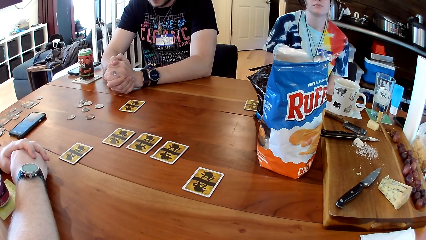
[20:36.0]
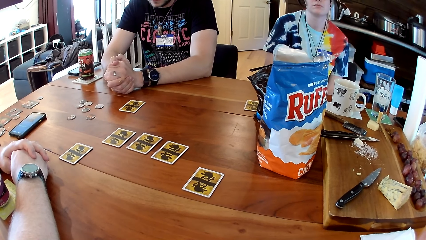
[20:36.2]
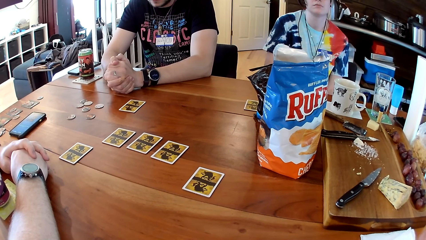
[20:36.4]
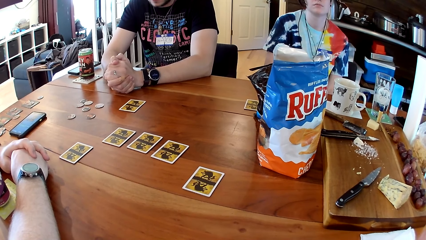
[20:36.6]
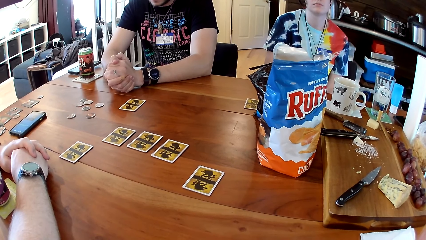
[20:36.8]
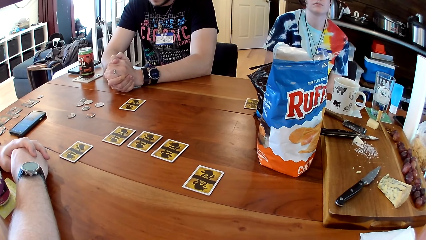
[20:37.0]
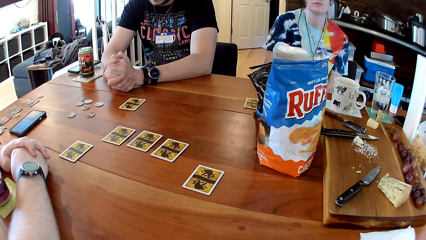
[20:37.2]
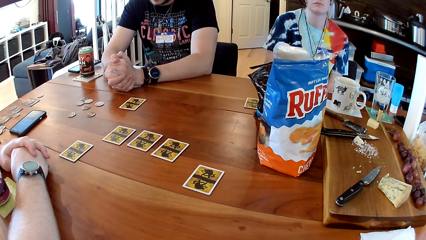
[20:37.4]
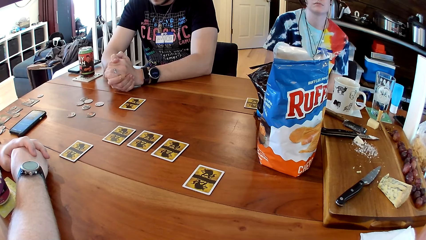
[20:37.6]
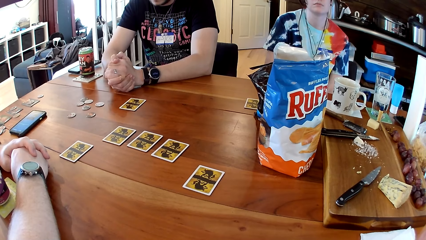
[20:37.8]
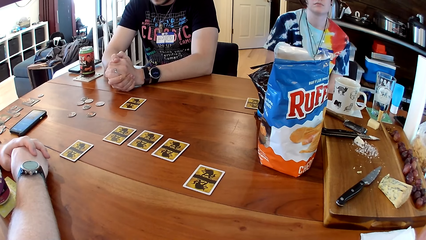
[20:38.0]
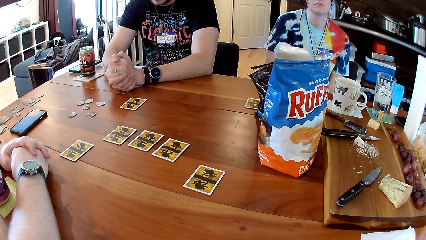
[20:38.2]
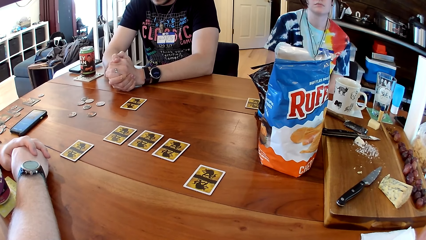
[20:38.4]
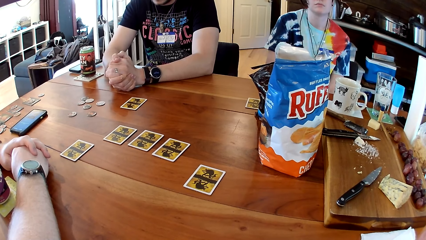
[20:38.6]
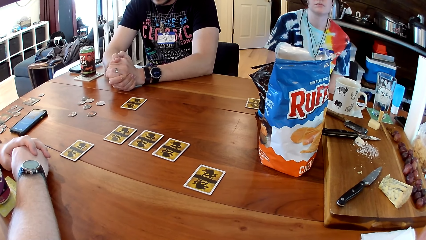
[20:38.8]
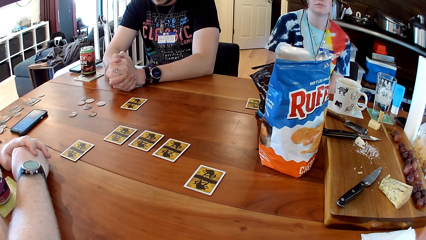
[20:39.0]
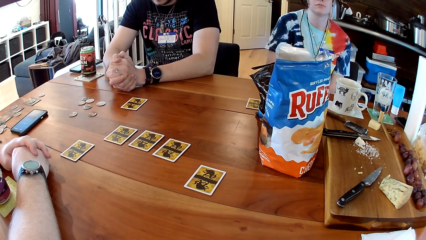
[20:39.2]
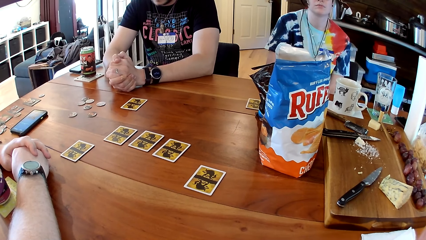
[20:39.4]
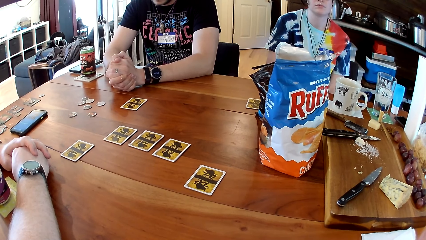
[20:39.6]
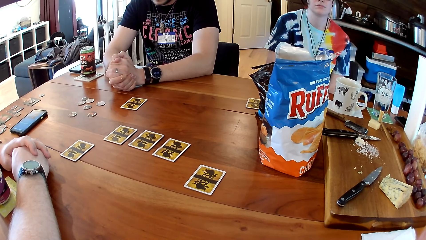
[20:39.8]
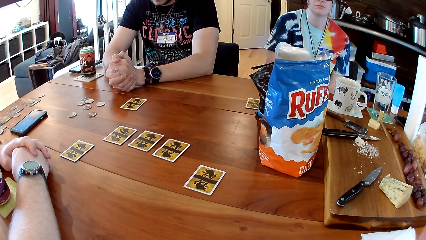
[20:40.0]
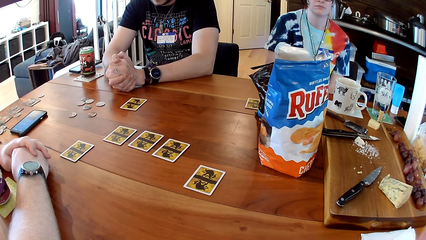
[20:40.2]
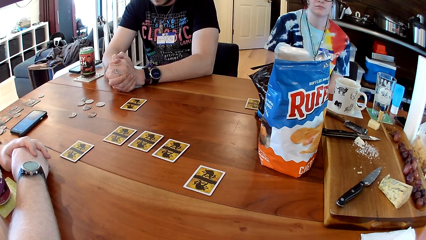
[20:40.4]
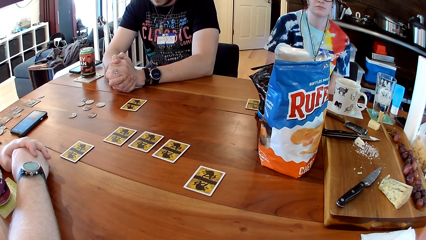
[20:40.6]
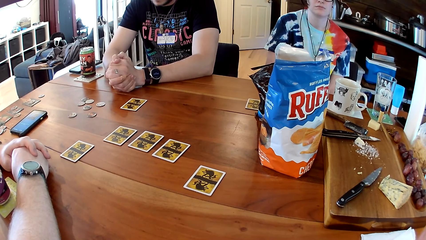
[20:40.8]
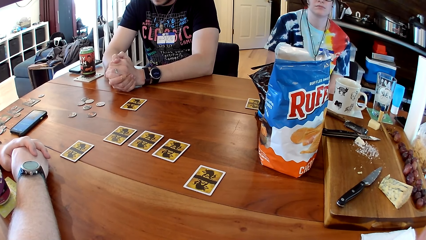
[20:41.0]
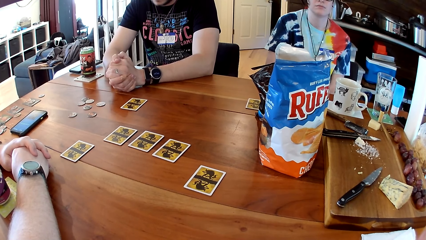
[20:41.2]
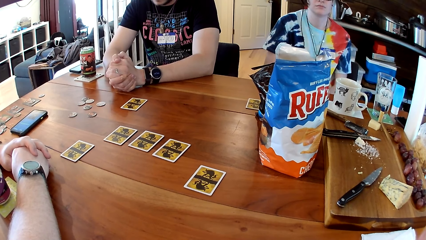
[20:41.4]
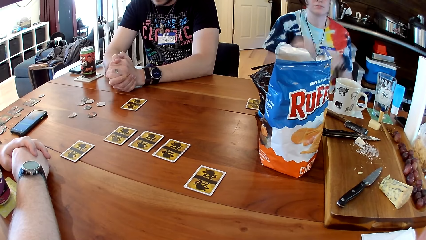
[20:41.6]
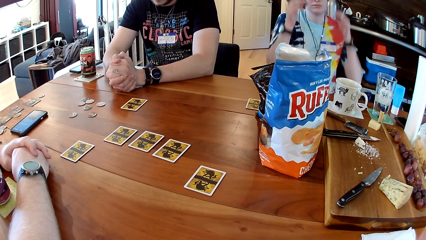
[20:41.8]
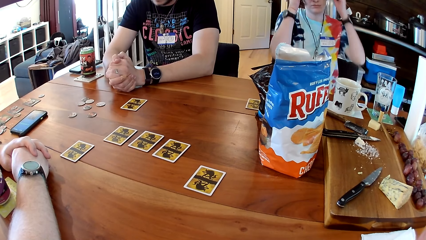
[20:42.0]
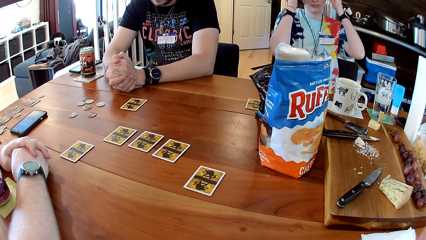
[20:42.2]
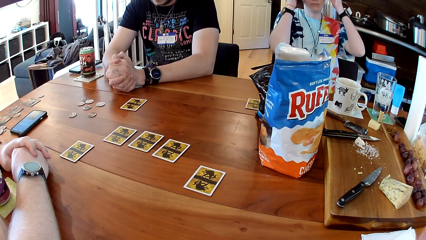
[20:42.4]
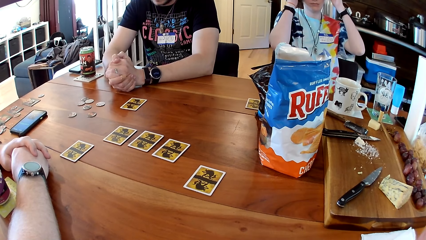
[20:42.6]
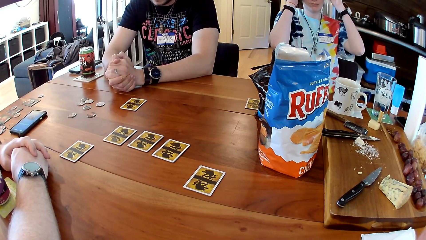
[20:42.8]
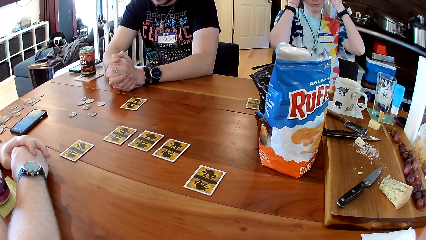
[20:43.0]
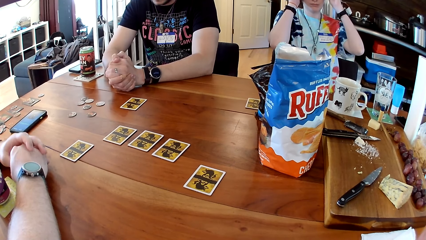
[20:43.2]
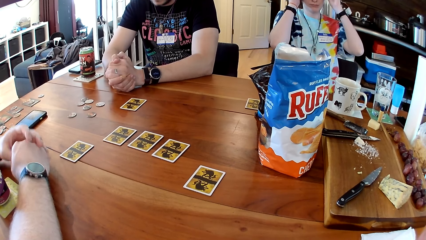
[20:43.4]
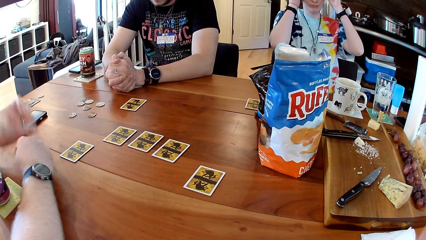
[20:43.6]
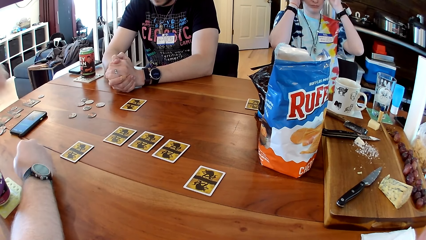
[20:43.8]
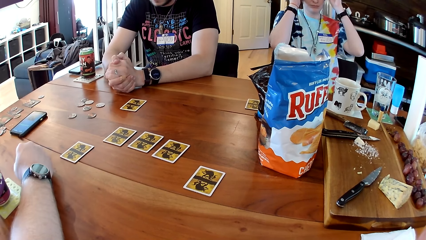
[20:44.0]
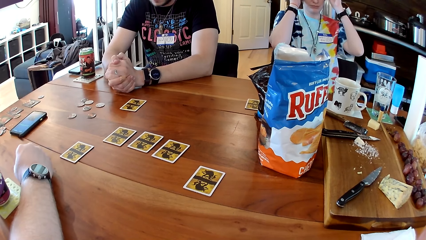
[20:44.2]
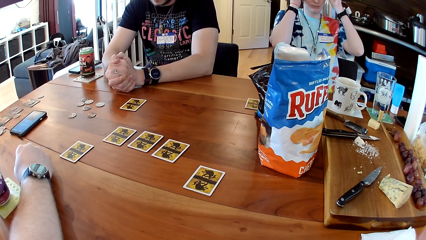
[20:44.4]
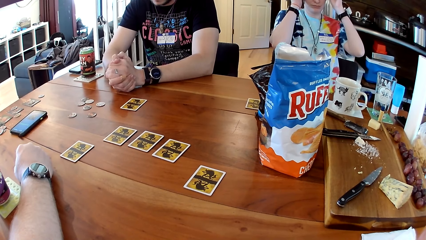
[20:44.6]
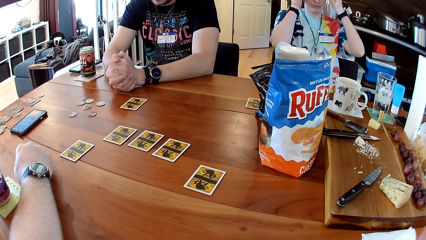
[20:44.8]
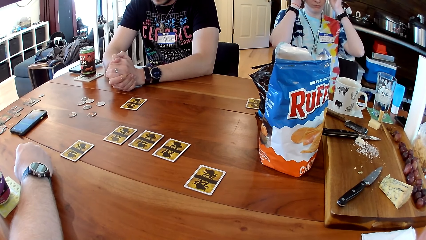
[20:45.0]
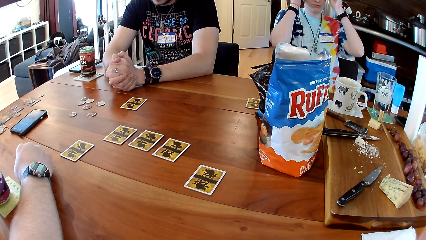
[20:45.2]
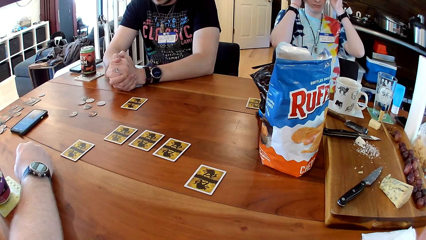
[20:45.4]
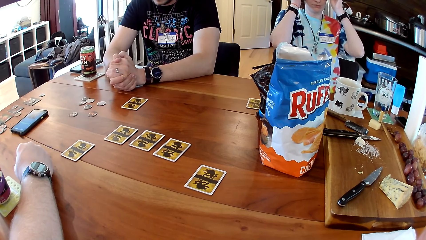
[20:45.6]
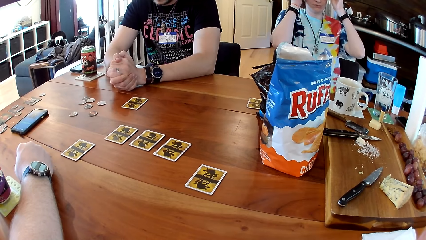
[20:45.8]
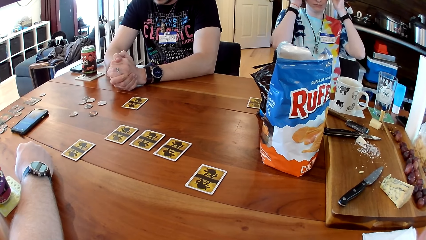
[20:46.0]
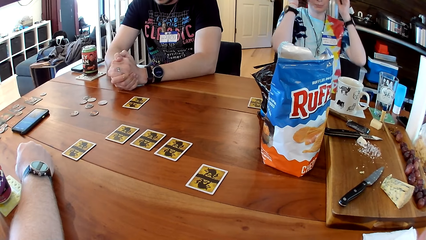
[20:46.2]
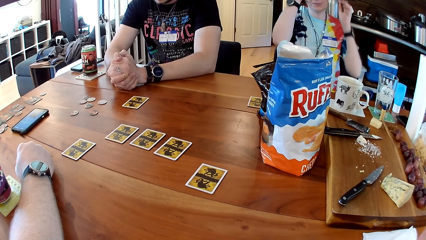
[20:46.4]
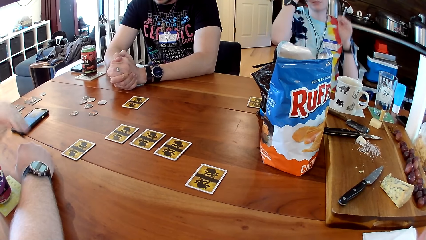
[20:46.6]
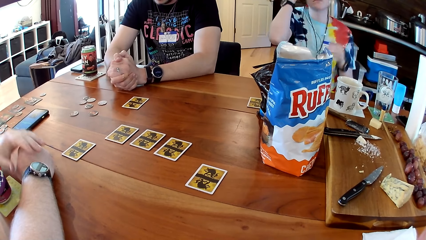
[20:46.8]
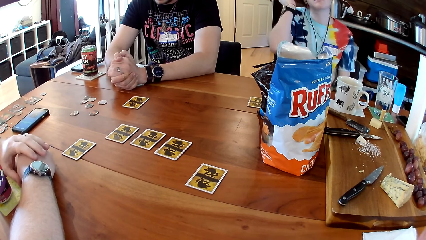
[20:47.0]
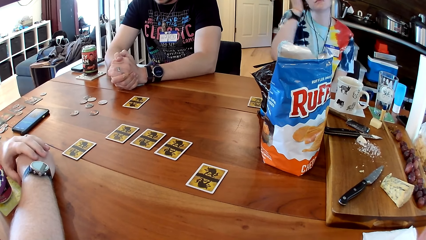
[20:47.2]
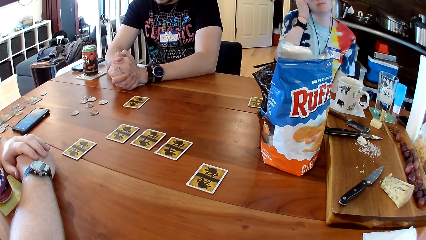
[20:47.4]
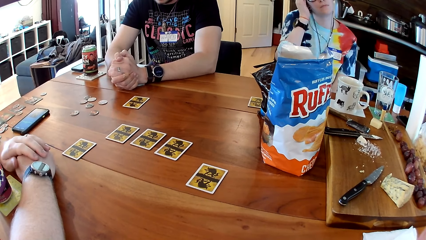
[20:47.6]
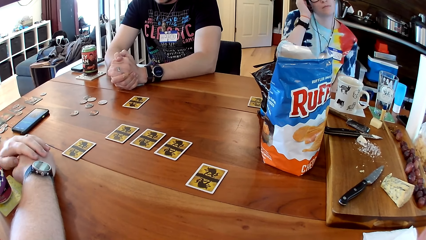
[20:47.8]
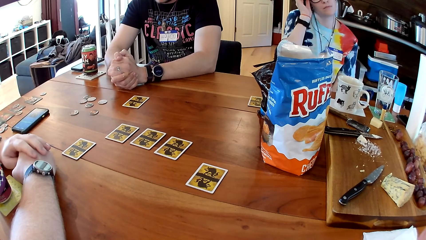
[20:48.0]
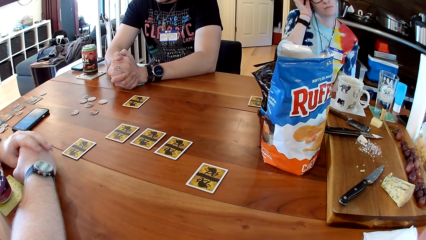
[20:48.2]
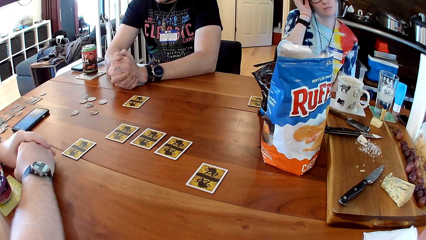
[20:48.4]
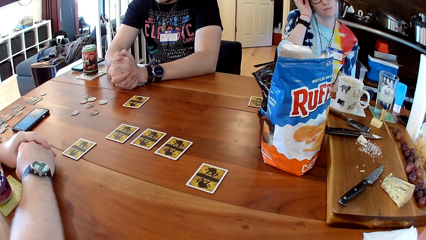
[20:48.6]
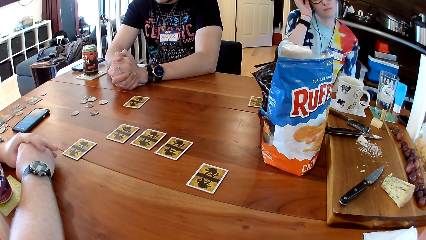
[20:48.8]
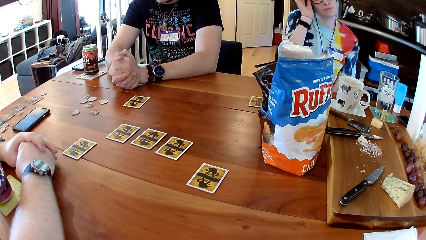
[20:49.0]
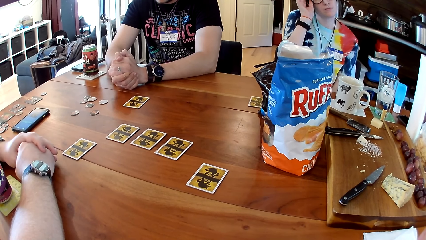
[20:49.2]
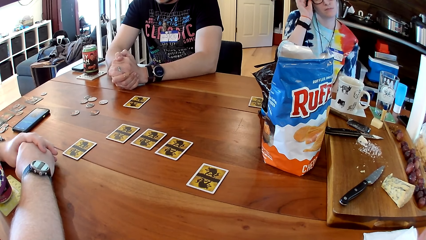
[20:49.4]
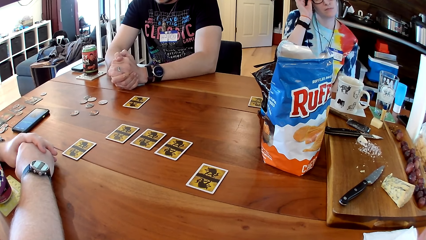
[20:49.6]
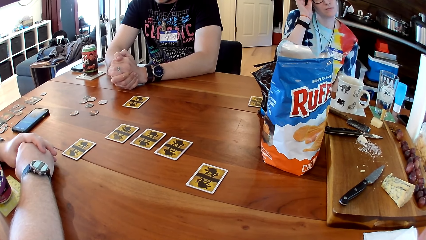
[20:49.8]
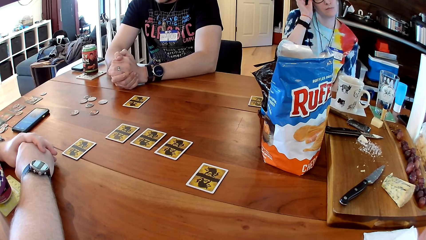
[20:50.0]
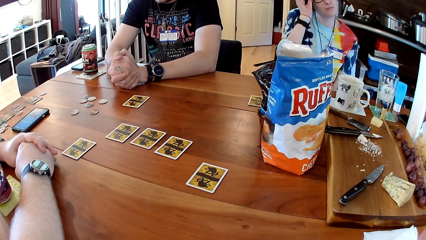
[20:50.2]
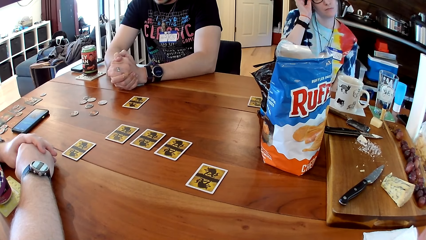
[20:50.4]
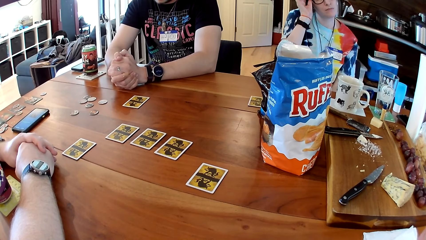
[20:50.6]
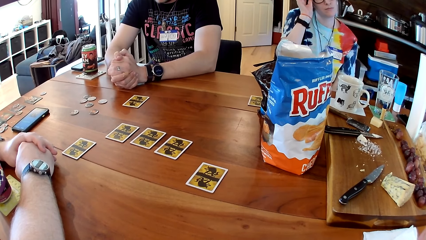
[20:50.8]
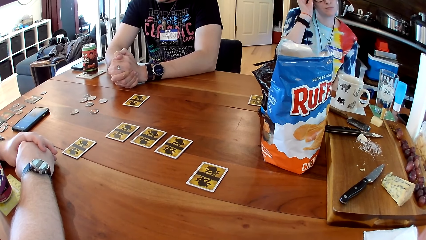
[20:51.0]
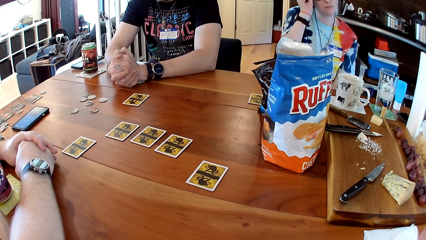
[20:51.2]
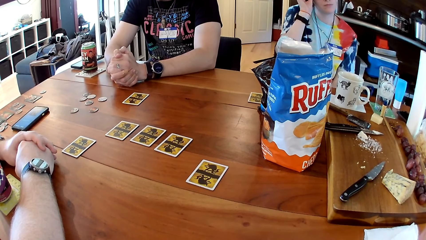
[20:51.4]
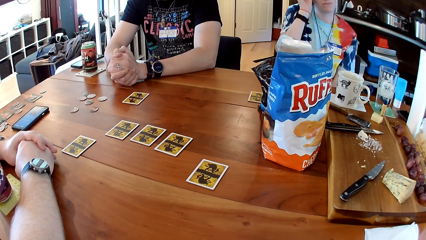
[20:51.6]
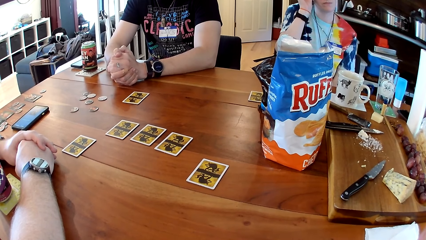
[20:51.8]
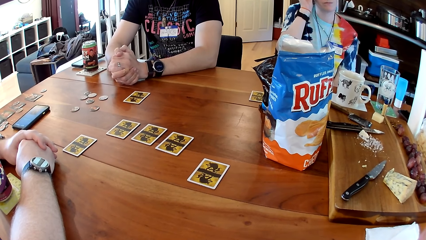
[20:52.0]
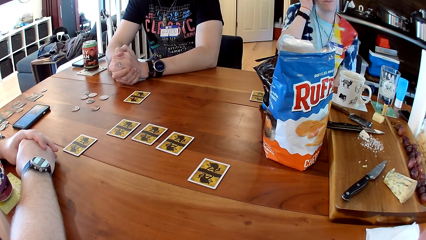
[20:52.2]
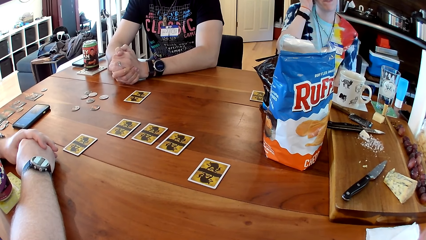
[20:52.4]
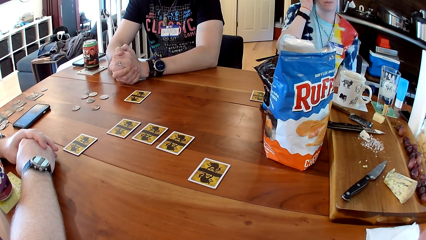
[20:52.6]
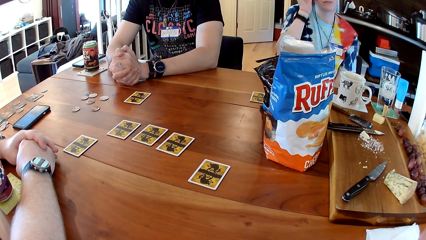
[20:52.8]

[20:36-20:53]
A woman lifts her hands. A man touches his face with his hand. The man lifts his hand. The man drops his left hand on his right hand on the table.
